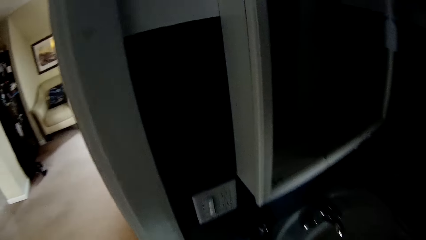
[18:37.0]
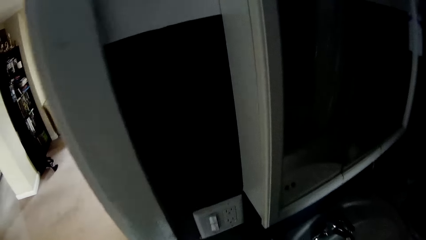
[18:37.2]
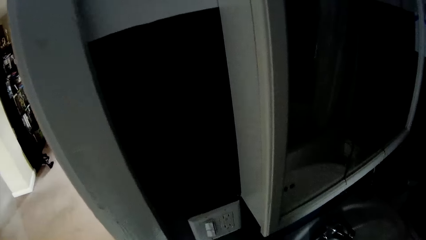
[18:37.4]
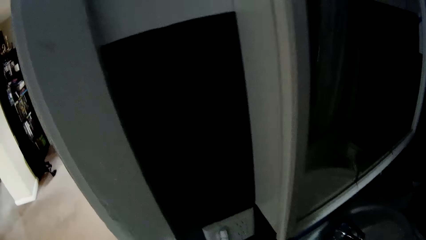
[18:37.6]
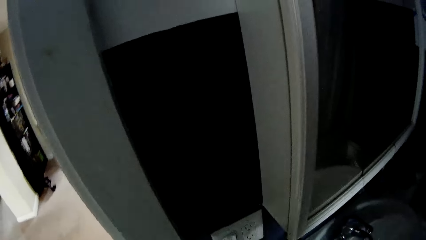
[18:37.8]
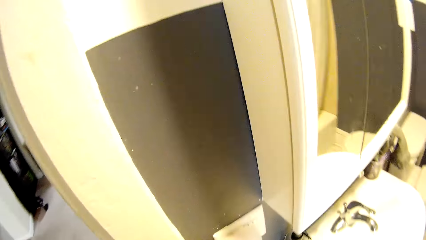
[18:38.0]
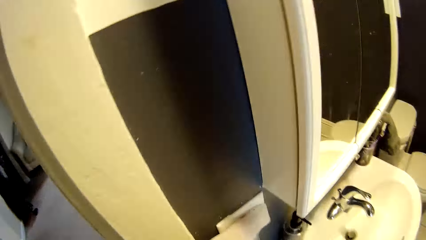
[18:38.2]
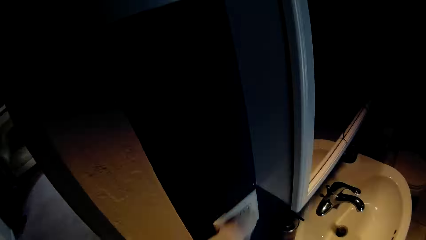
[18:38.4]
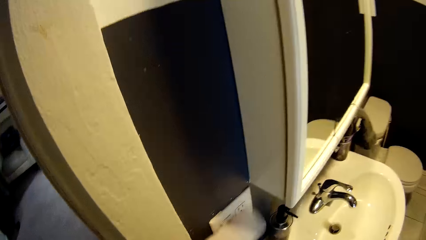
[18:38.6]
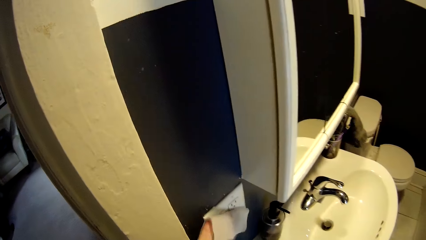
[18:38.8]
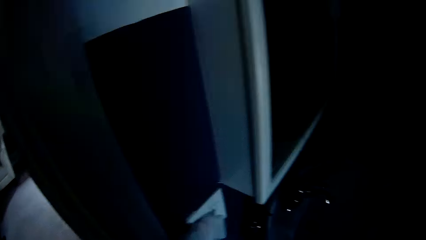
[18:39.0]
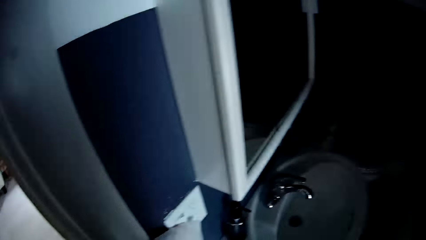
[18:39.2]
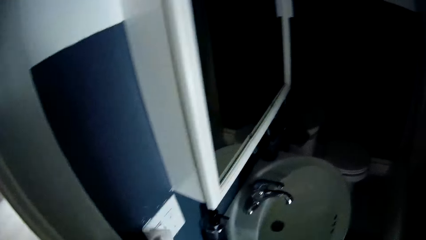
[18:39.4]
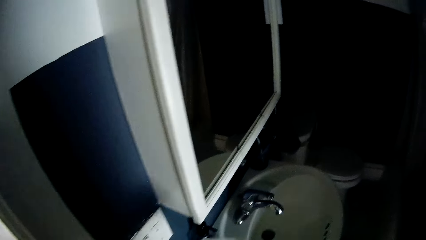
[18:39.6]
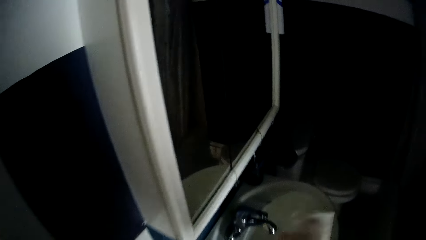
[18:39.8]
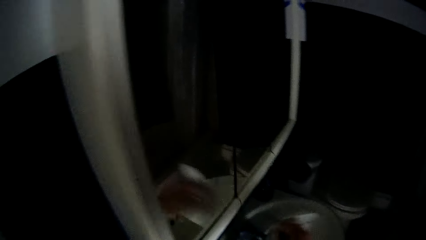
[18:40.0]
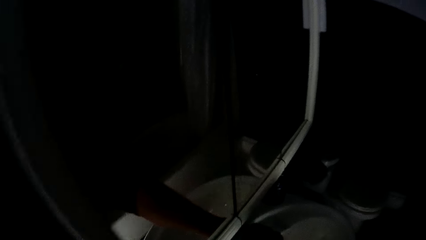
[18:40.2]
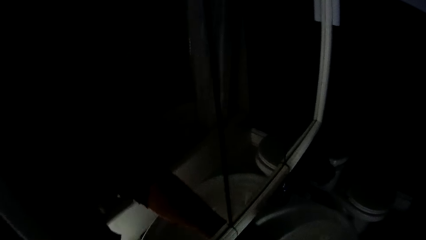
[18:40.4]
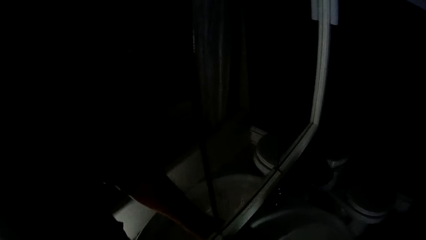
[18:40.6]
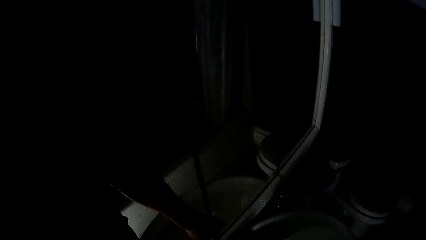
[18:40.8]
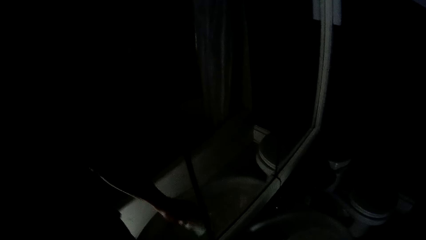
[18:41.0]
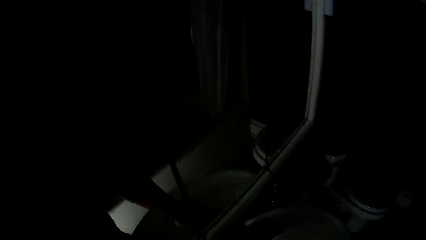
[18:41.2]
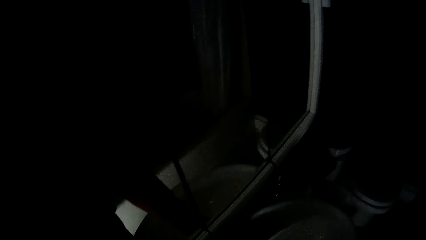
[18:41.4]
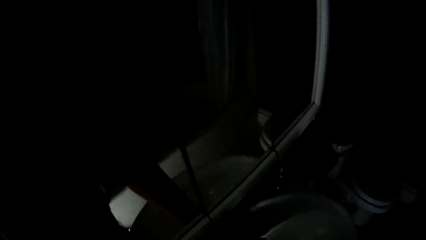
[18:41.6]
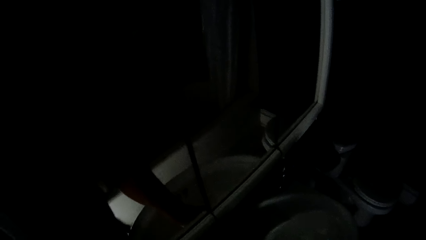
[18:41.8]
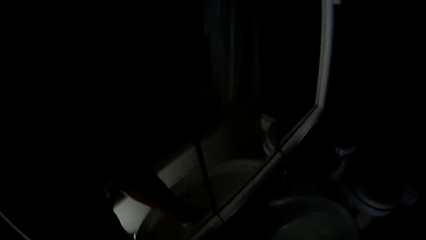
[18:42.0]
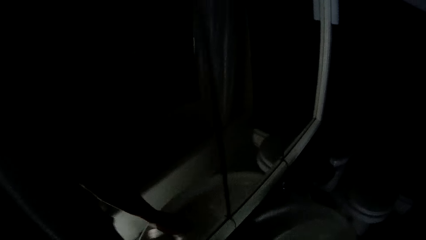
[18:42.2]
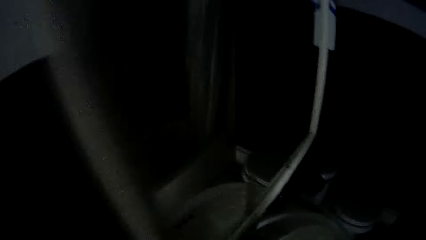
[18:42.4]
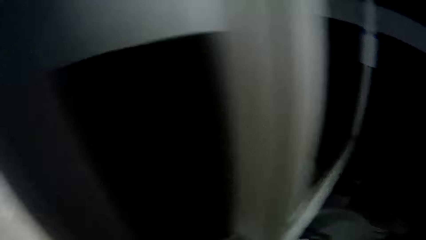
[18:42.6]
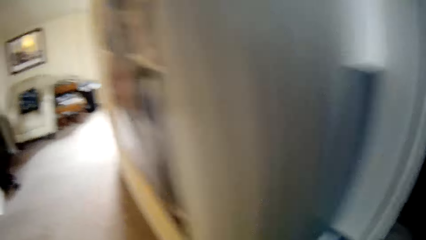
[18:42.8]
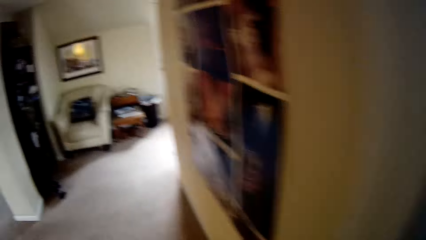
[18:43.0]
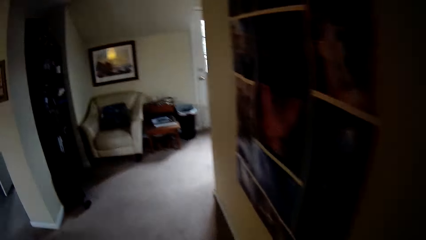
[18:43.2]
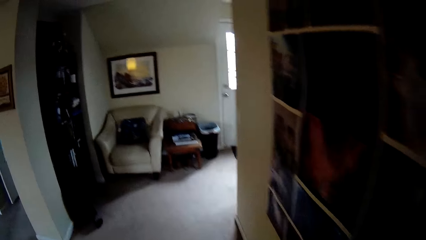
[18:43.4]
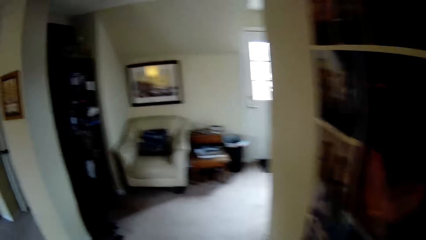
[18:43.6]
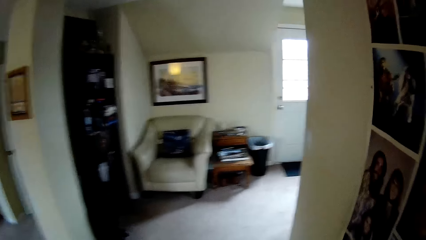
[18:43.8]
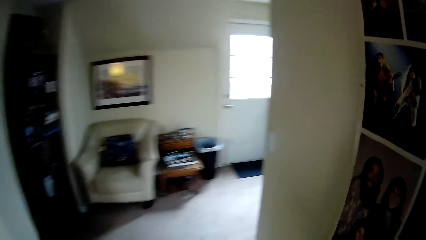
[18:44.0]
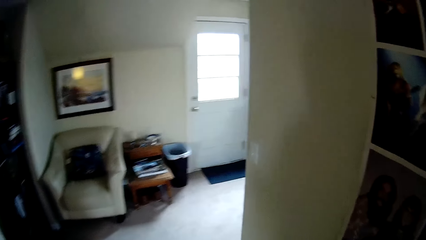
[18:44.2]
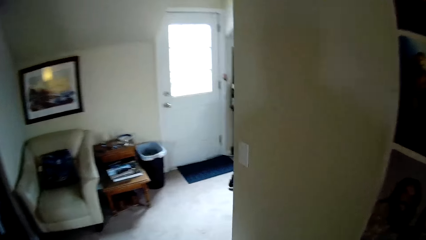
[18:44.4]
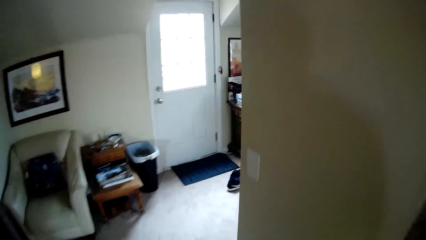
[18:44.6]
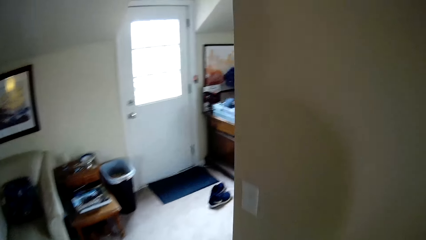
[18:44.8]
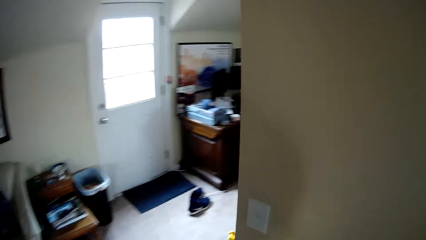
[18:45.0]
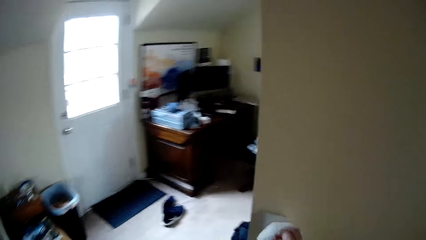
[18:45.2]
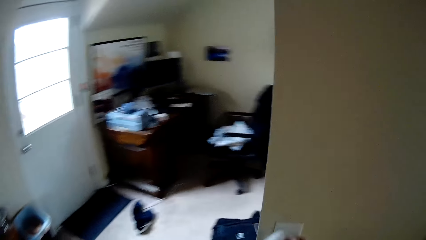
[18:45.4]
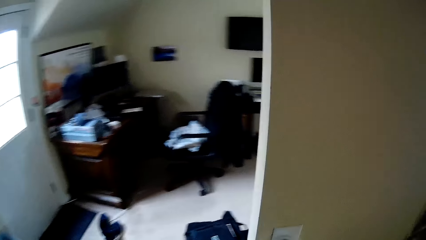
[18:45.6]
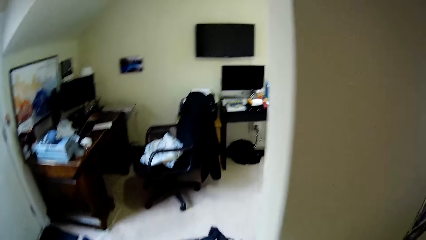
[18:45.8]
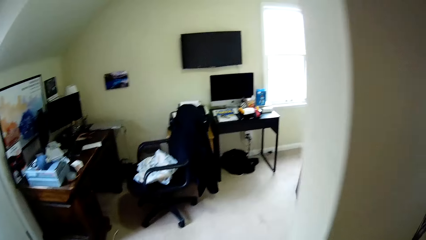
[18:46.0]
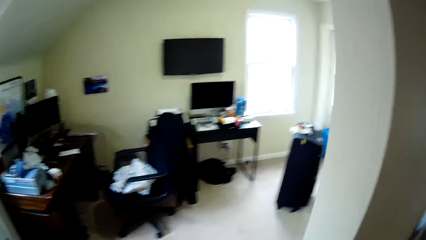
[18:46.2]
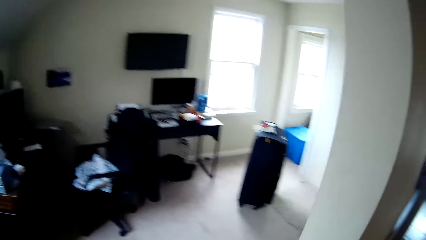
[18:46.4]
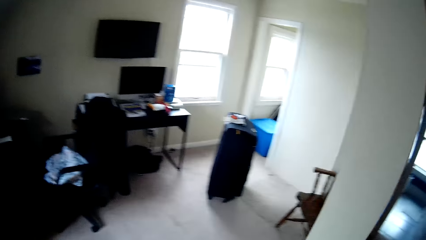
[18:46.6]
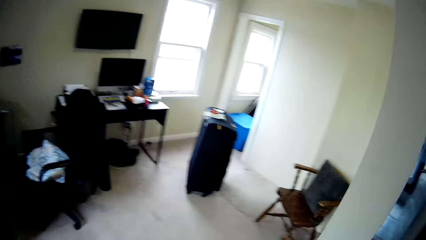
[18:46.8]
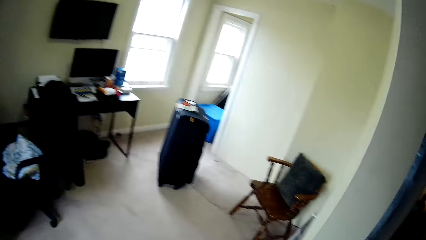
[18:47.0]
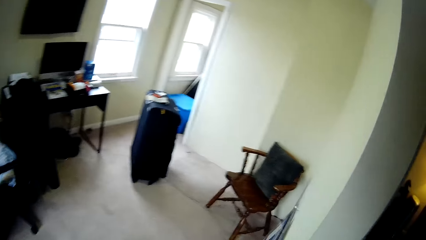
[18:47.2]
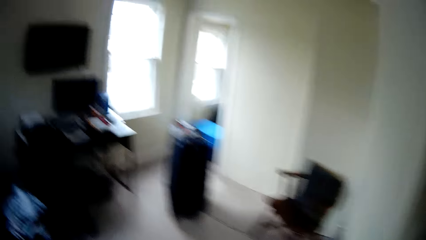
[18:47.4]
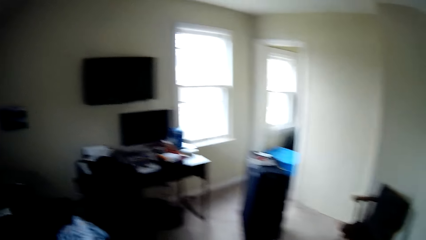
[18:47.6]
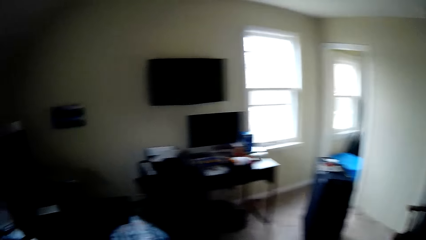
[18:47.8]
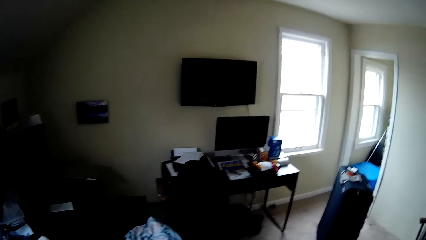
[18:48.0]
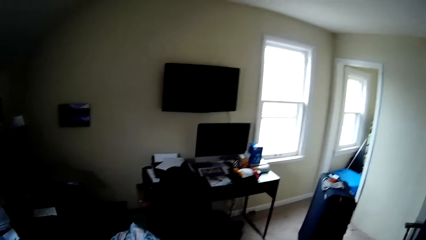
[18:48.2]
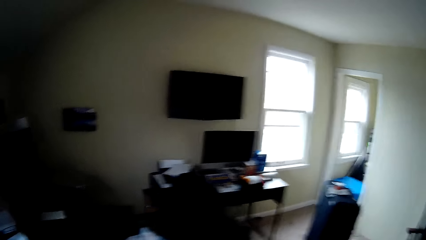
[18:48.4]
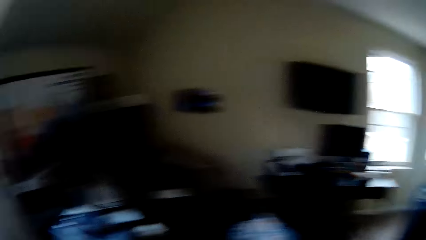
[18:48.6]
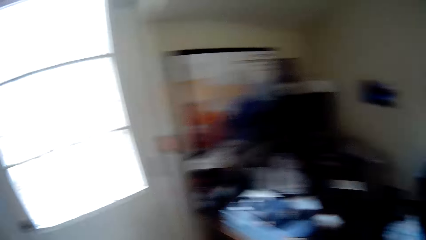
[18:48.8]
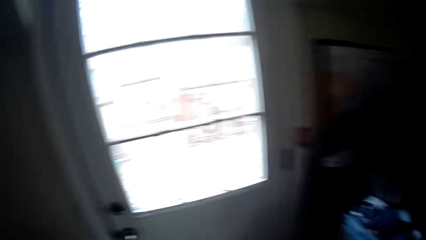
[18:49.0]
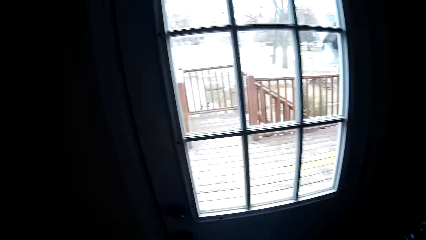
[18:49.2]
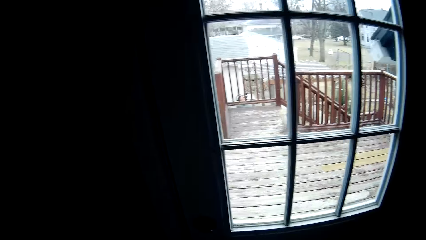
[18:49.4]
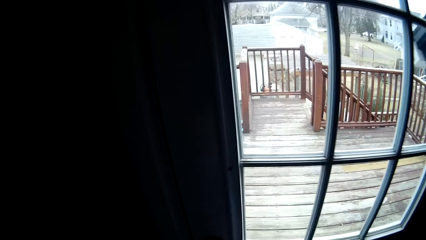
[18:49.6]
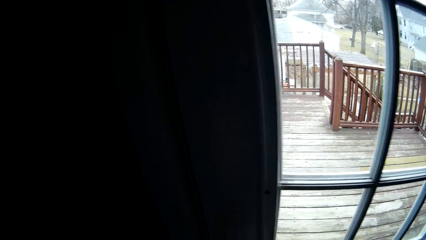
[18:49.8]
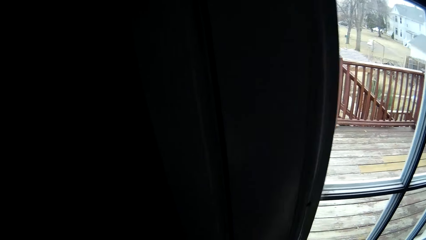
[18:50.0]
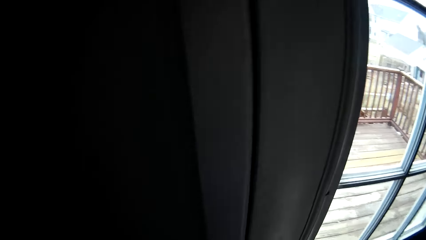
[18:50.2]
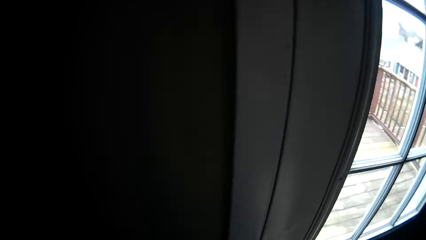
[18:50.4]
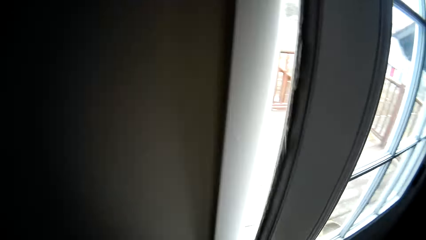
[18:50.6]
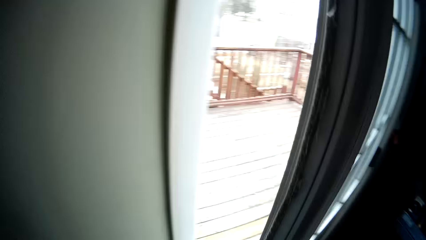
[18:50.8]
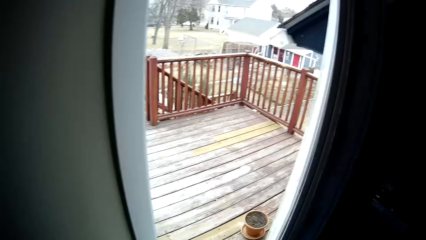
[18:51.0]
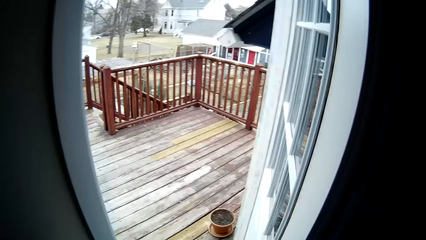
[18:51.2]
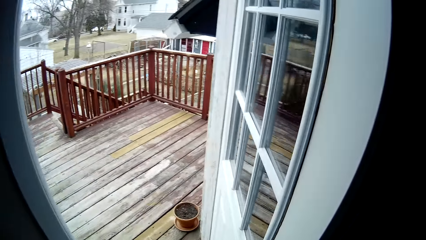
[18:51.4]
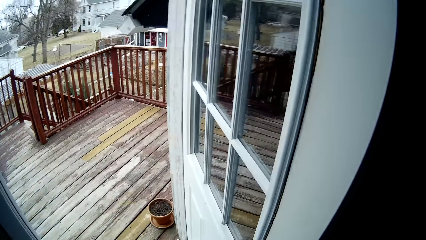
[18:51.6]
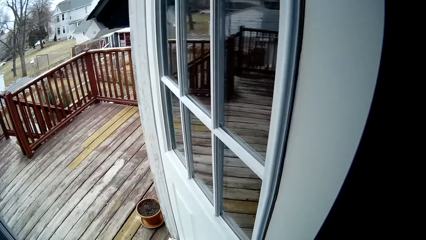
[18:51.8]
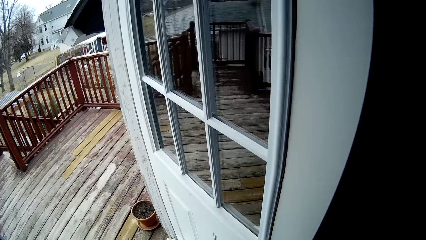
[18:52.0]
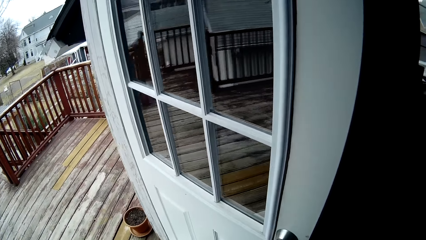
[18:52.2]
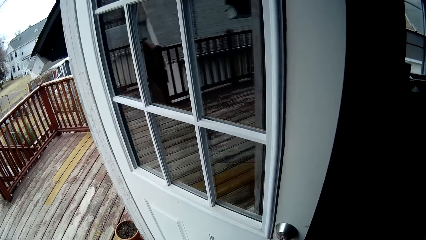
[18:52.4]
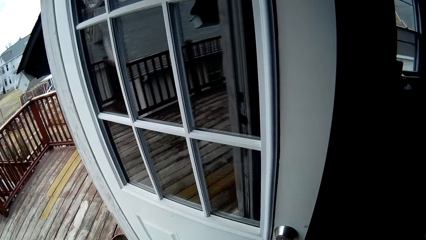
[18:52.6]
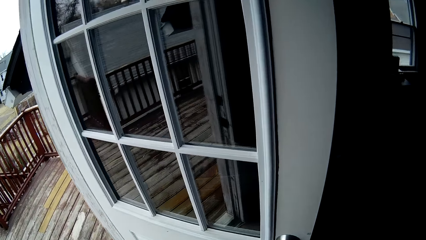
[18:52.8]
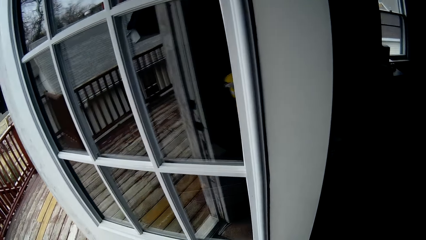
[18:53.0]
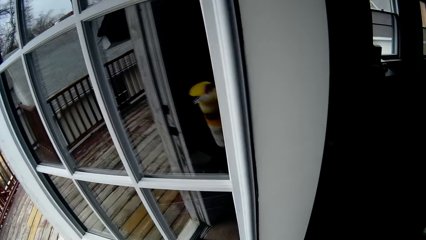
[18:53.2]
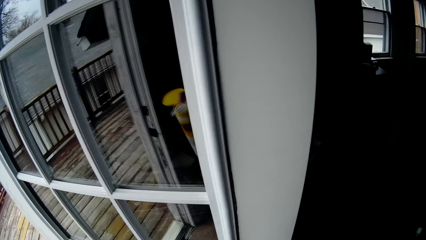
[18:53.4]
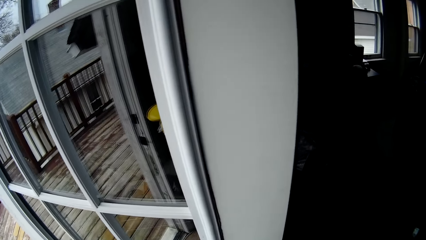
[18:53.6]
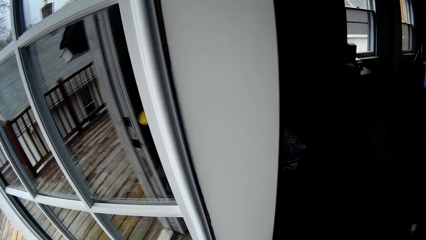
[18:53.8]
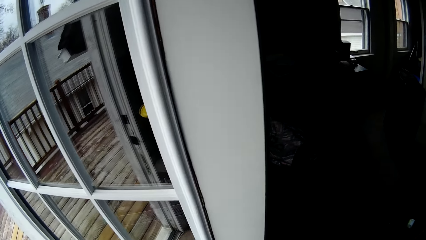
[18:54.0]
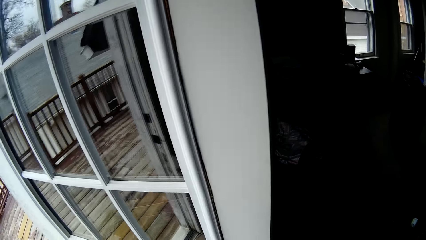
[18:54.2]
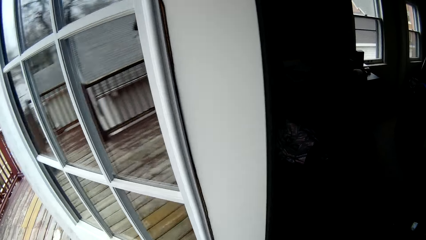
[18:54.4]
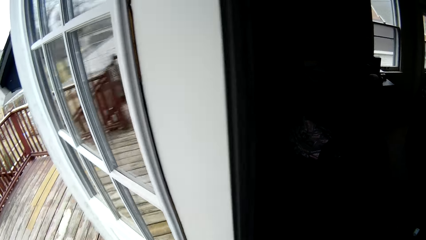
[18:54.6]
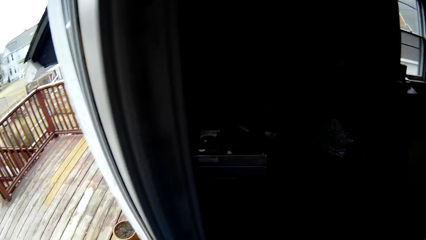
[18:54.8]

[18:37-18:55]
The camera wearer turns on the lights. They wipe the light switch. They switch off the light. They wipe the sink. They walk around the house. They open the door. They check something.
